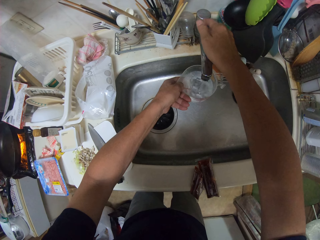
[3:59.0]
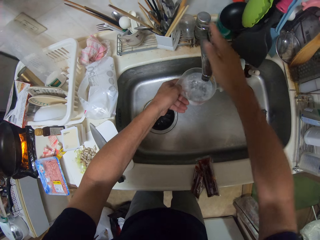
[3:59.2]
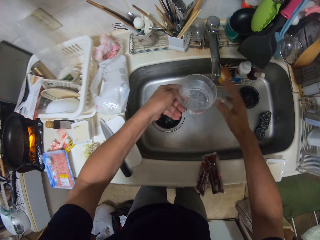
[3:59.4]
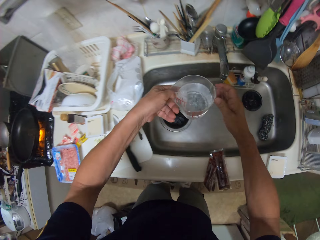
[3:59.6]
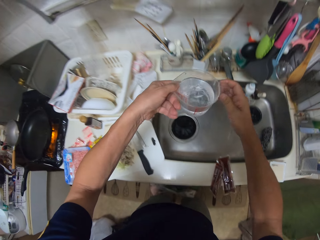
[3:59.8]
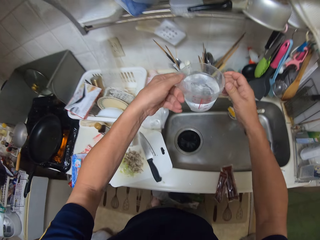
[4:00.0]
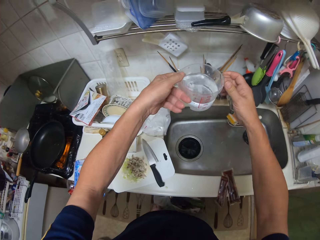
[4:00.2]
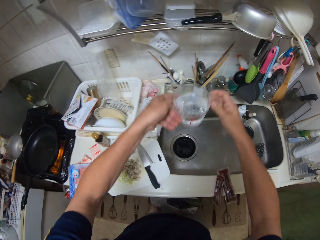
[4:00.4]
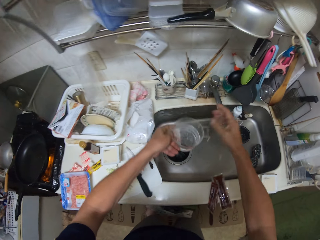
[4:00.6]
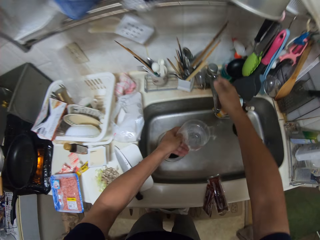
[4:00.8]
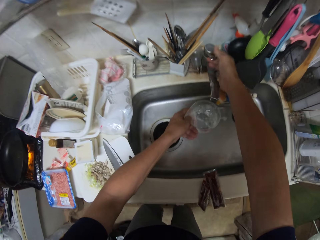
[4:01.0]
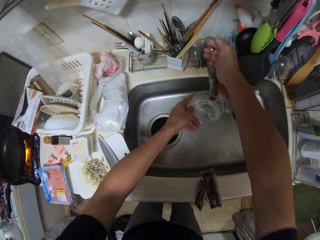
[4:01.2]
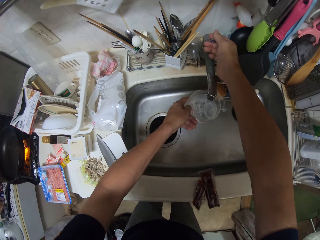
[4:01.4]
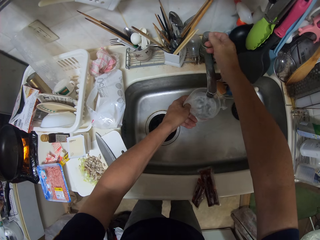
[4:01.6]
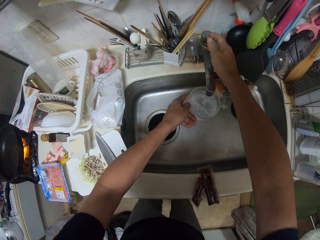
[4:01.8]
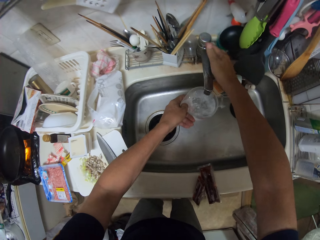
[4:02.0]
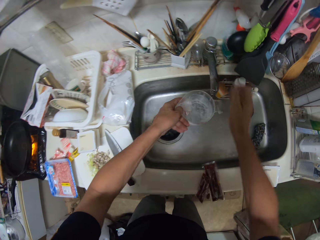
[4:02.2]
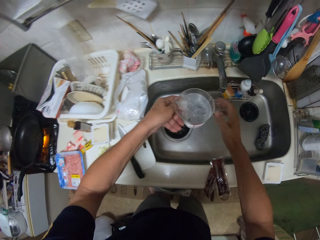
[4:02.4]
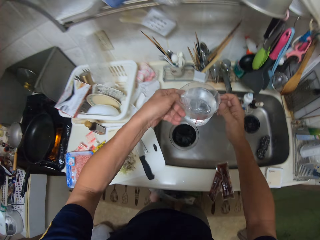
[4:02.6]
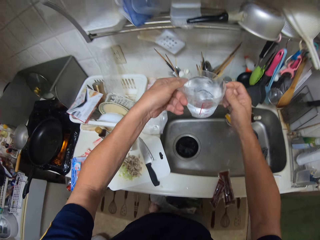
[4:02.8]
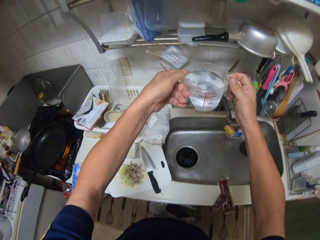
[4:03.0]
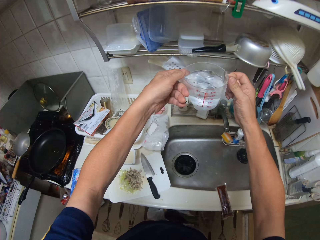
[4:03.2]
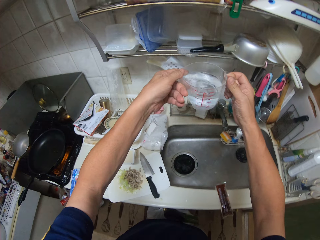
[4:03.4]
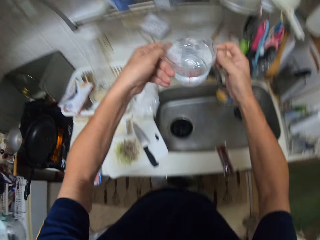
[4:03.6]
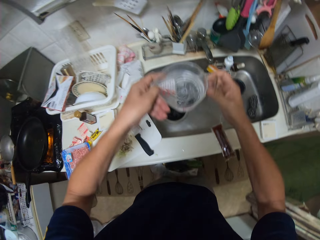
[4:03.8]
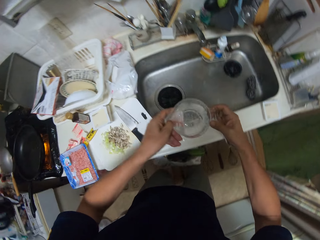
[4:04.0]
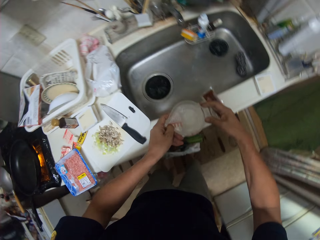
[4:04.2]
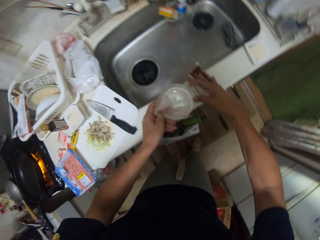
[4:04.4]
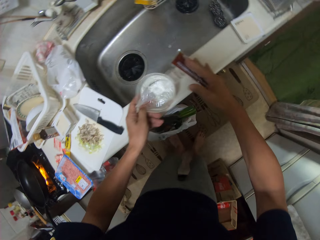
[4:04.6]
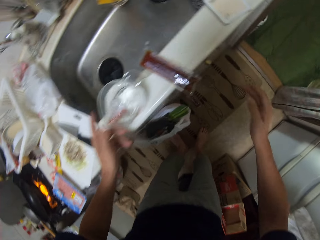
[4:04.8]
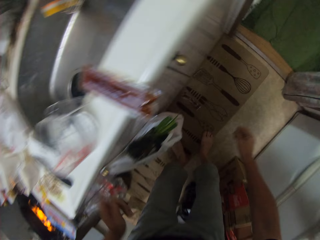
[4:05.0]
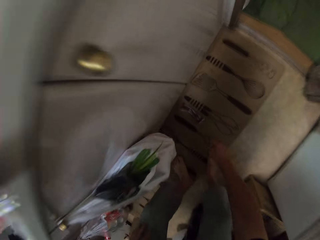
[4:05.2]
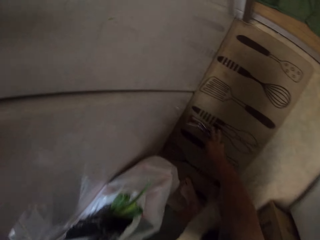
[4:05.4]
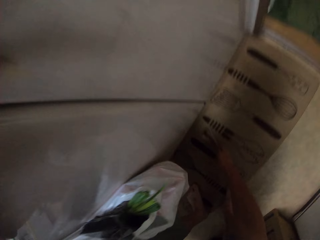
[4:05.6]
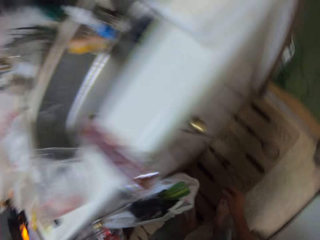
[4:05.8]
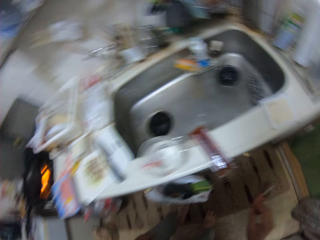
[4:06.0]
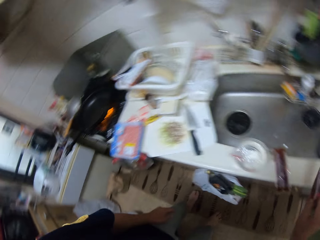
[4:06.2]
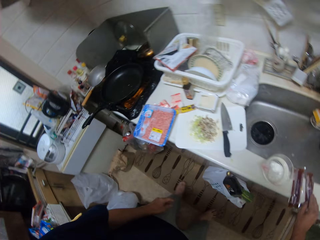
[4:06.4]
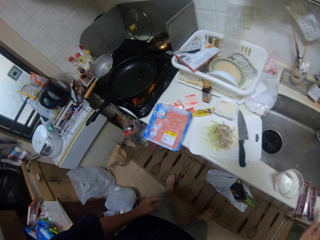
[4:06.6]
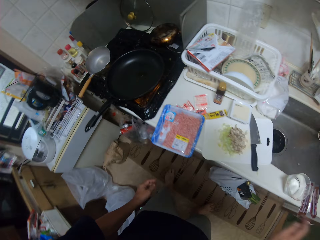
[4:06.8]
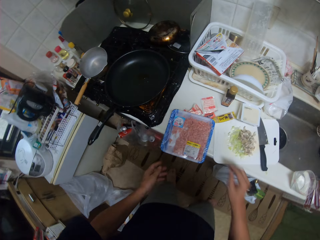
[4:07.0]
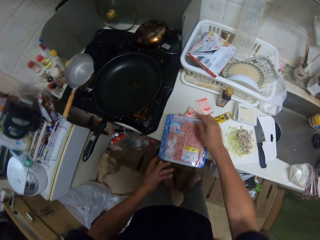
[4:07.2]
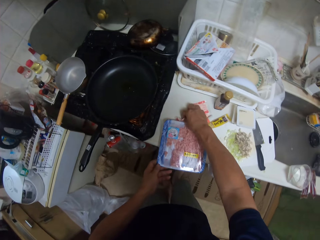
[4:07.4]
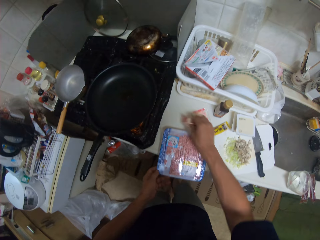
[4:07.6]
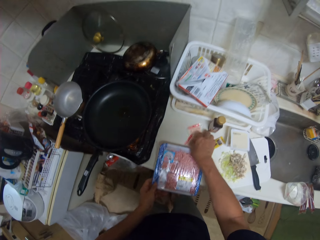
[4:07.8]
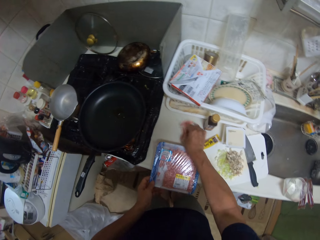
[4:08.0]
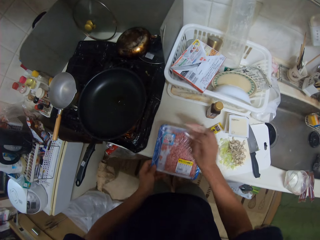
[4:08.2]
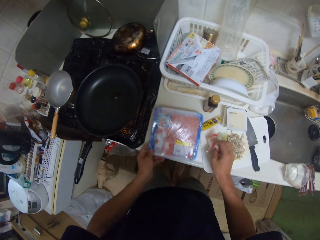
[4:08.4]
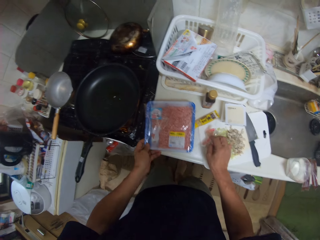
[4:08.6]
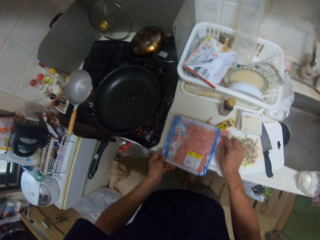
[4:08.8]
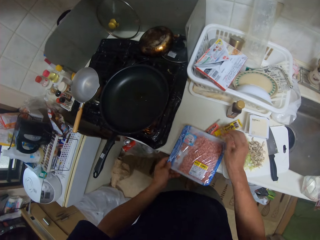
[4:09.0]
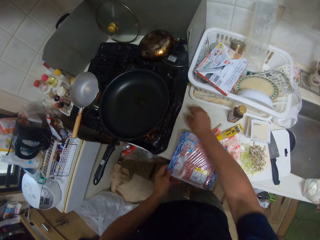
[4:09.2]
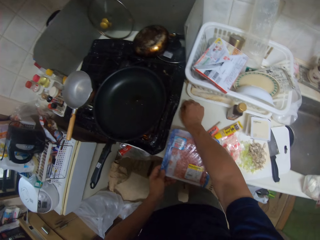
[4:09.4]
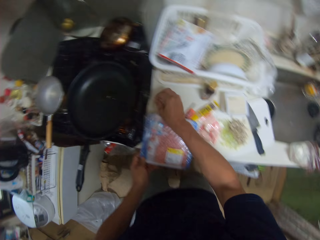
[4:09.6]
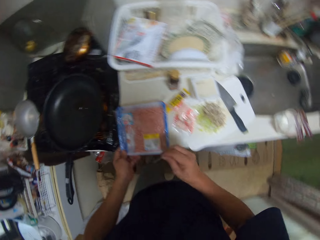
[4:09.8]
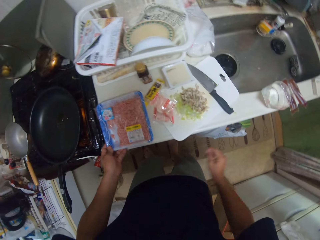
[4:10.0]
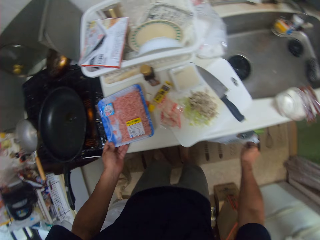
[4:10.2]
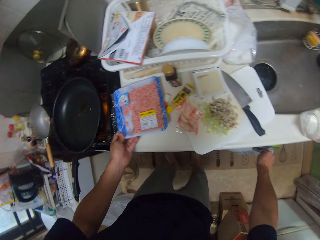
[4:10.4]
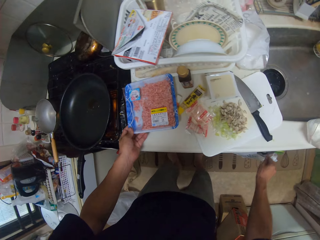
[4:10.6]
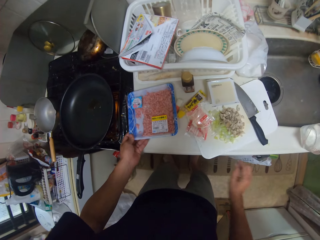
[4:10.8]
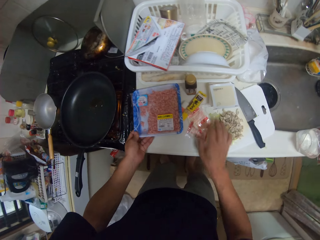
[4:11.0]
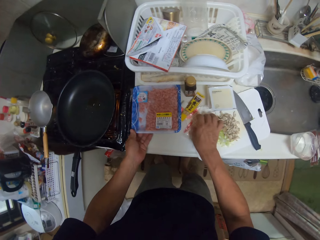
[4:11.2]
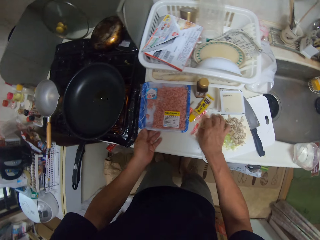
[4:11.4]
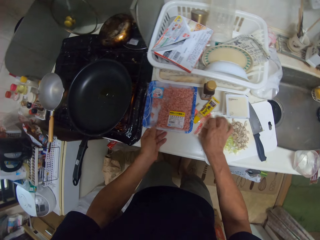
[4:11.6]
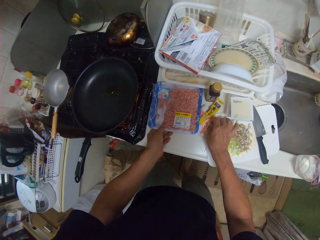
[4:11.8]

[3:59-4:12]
The camera wearer closes a tap. They stare at the level of the water. They add water in a jug. They raise the jug, open the tap, and close the tap. They stare at the level of the water again. They raise the jug. They put the jug on the sink. They pick a sachet from the ground. They put the sachet on the sink. They pick a sachet from the table. They put the sachets on something. They trash wraps.

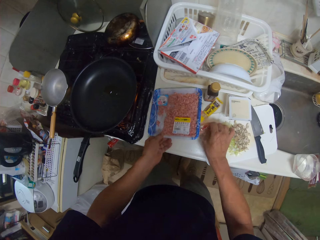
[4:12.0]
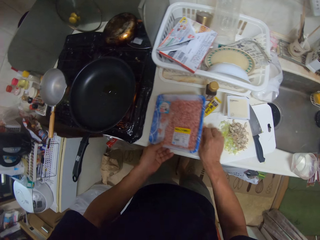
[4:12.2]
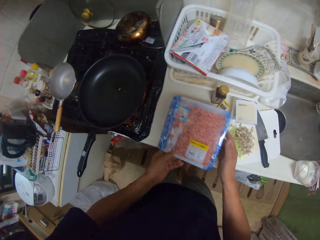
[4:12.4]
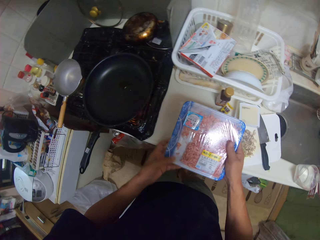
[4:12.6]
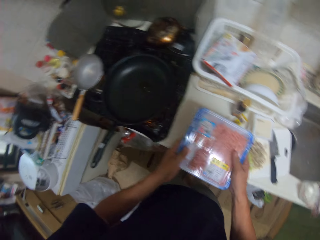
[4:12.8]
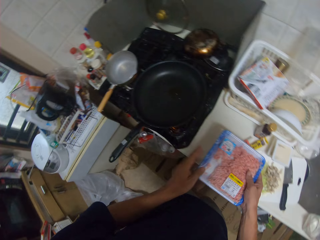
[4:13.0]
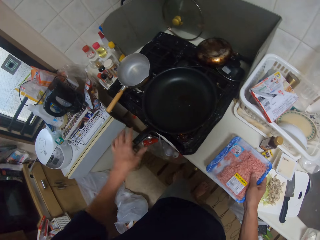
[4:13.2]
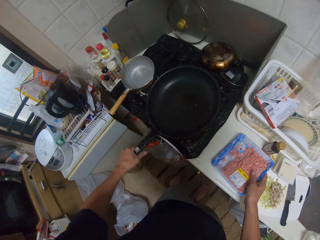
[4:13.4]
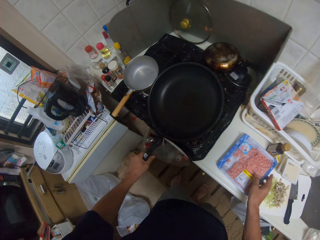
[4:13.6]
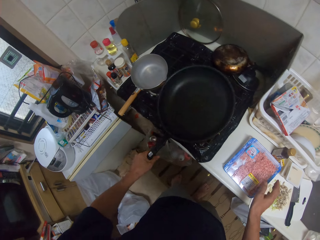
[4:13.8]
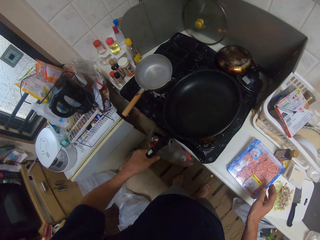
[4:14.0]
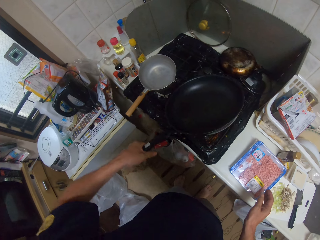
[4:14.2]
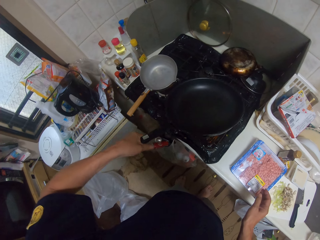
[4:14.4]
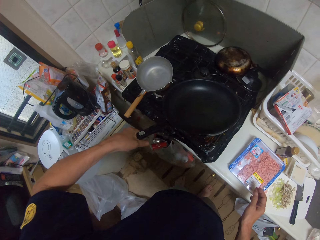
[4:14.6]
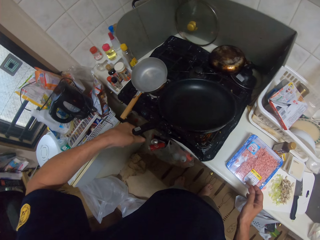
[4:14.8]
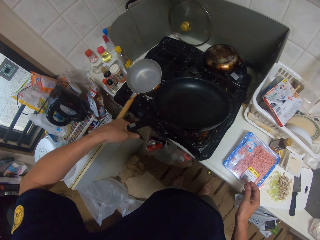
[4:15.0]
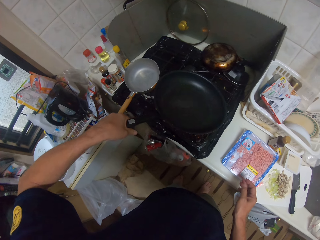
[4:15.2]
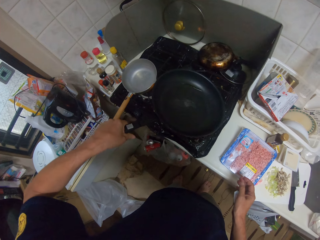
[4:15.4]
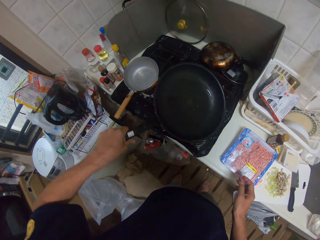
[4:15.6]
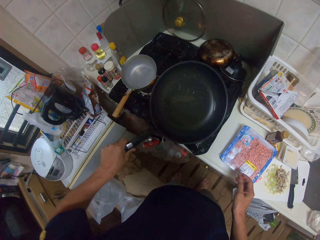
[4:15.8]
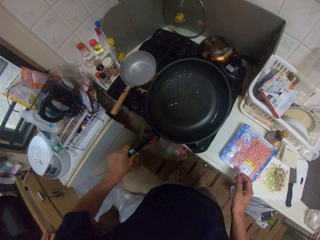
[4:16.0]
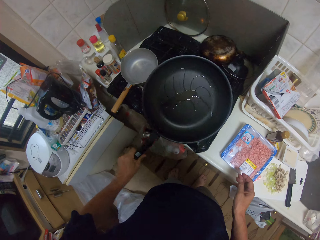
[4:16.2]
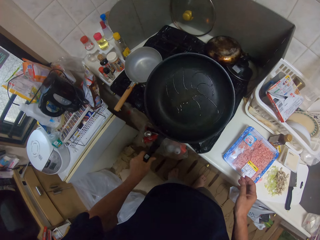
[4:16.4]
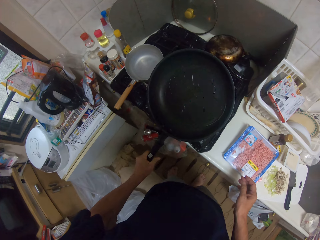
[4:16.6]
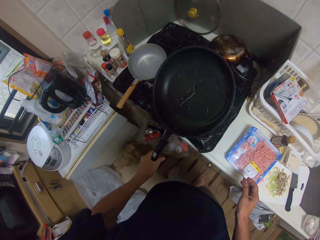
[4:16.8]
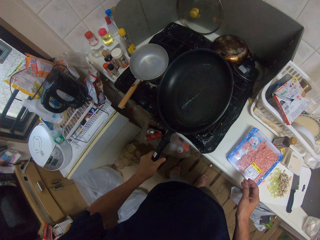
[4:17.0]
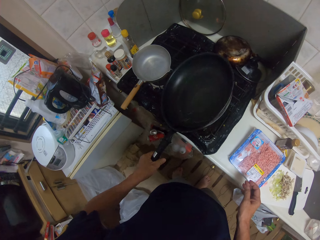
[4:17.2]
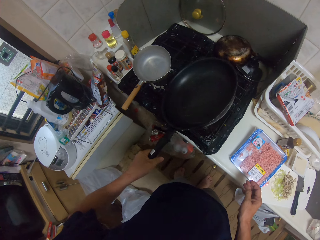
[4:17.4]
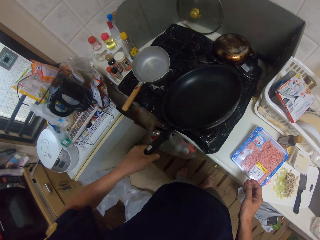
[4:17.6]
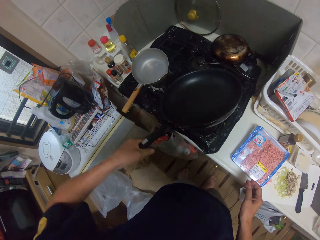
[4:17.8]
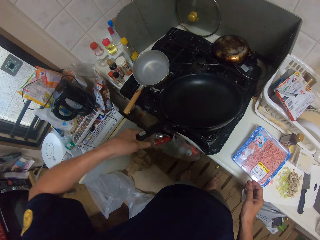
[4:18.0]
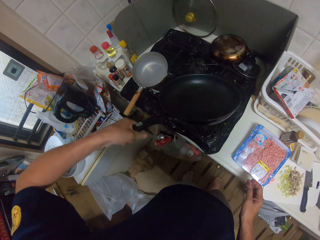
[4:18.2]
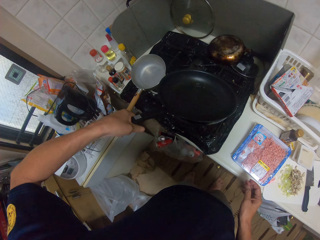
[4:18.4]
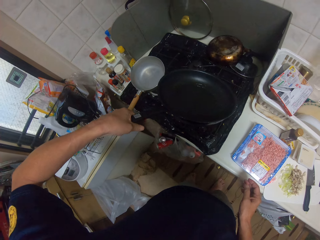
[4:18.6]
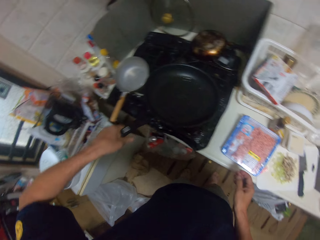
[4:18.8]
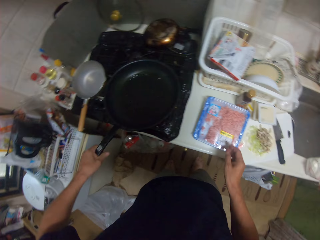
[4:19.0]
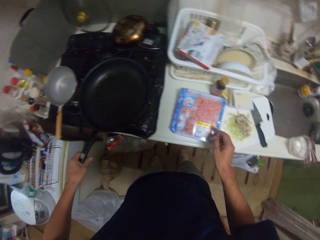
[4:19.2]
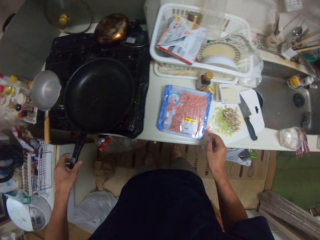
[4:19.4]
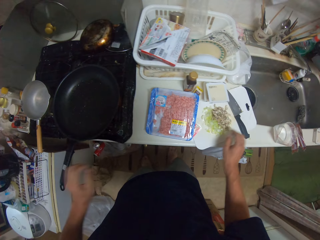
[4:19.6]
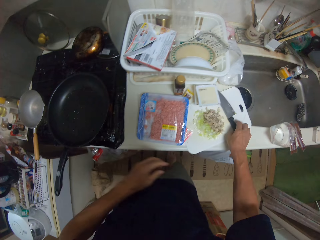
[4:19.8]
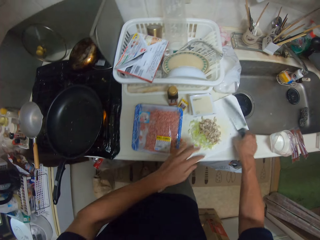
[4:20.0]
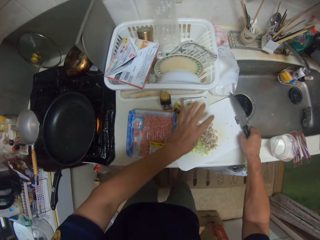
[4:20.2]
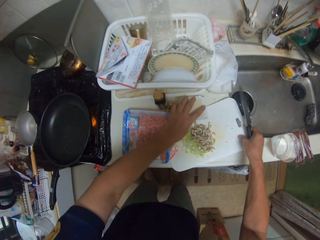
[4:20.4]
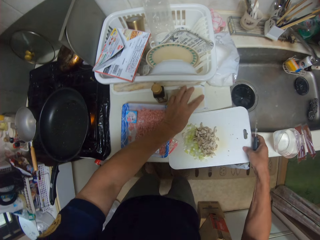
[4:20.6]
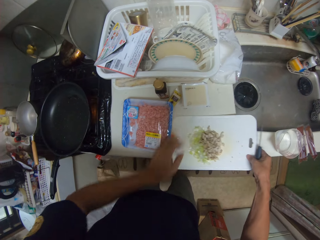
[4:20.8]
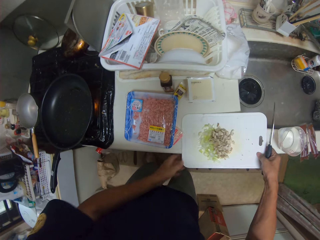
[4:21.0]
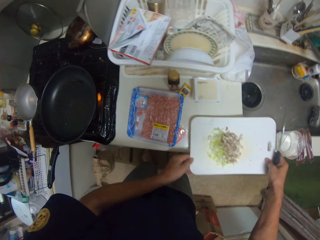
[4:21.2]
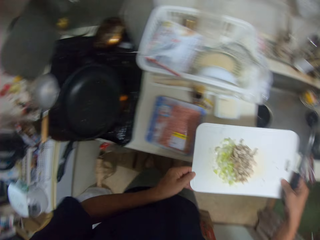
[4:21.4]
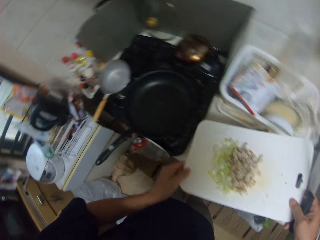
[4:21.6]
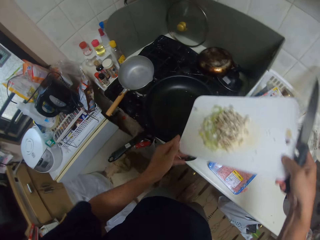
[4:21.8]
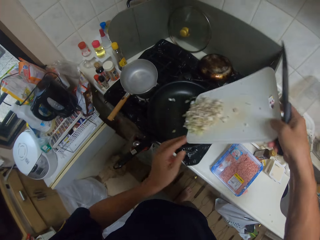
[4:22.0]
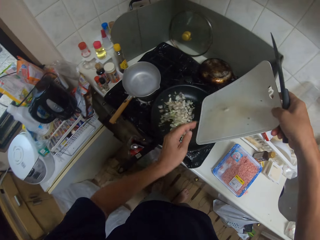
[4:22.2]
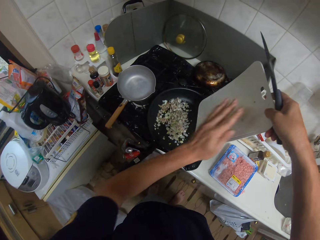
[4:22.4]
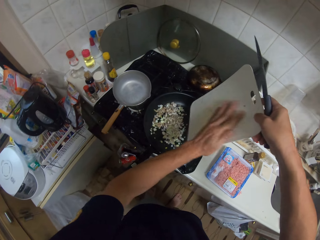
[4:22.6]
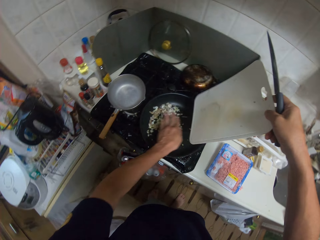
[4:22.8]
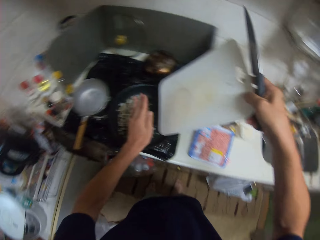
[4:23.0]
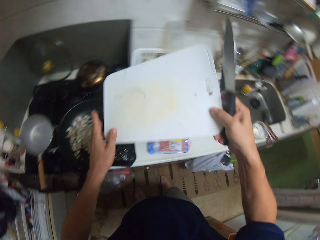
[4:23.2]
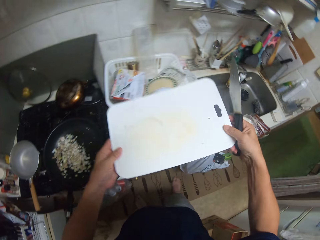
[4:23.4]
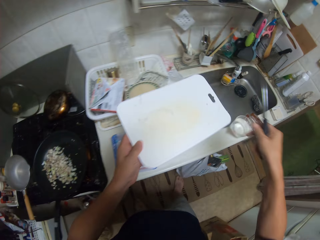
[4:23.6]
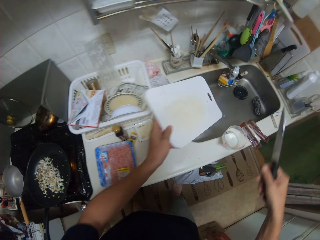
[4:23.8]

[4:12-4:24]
The camera wearer touches the sachets on the table. They pick the minced meat on the table. They put the minced meat on the table. They turn the pan. They stir the pan. They pick up a chopping board. They put the cut leek and something from the chopping board in the pan.
